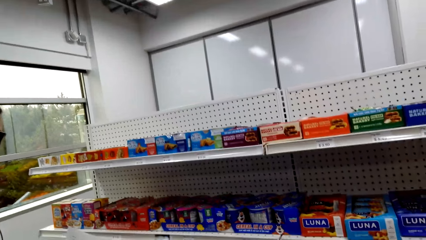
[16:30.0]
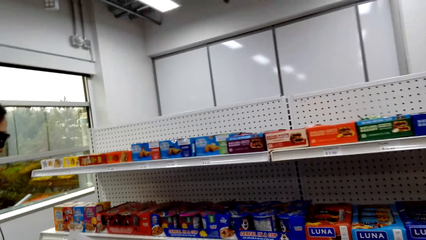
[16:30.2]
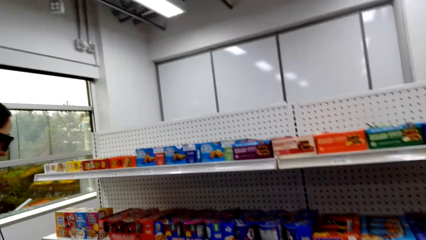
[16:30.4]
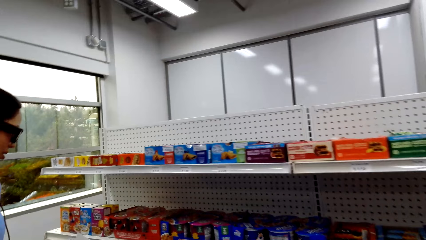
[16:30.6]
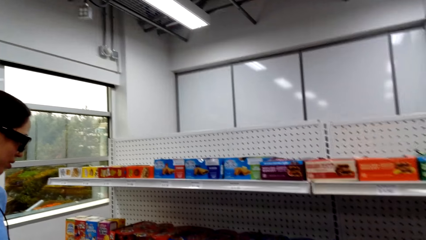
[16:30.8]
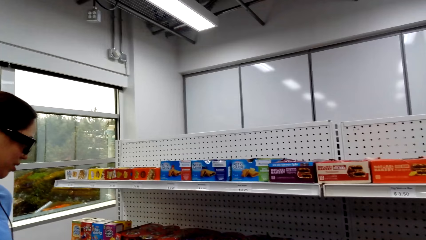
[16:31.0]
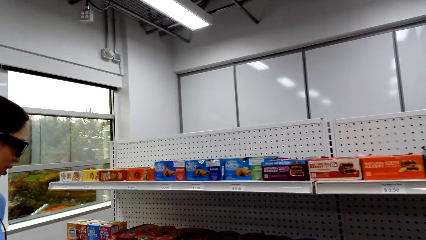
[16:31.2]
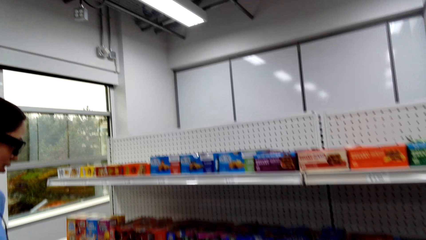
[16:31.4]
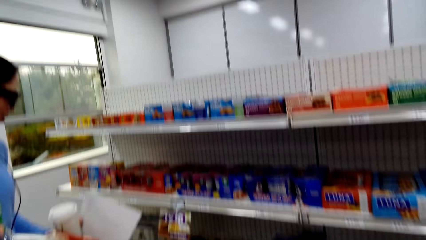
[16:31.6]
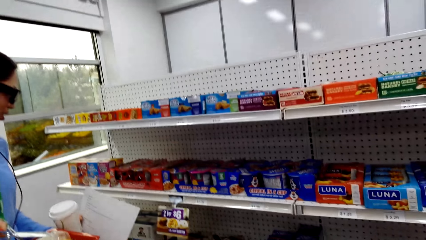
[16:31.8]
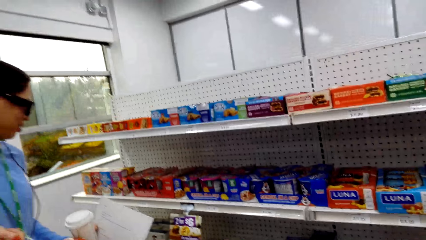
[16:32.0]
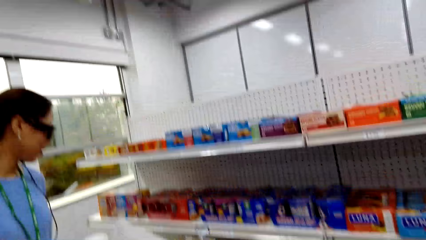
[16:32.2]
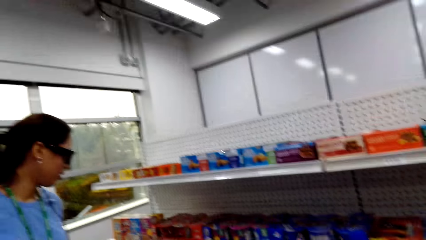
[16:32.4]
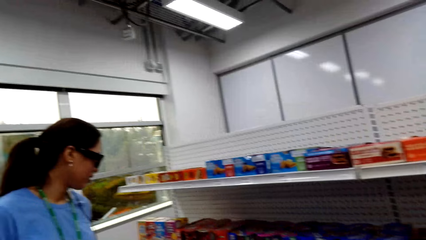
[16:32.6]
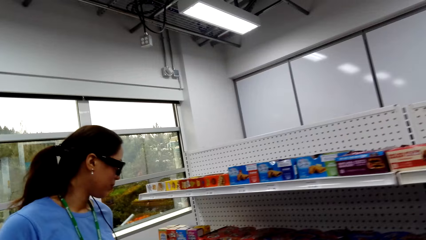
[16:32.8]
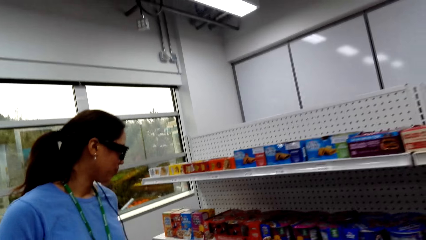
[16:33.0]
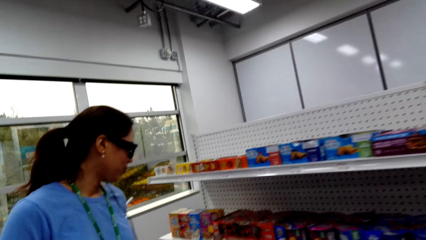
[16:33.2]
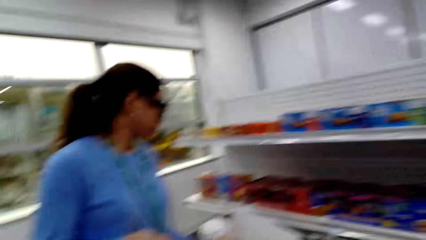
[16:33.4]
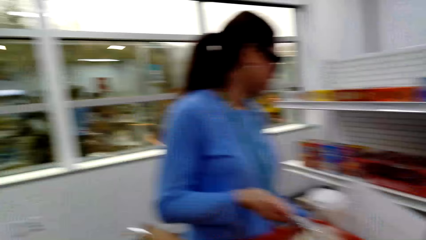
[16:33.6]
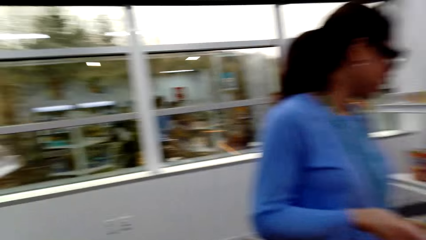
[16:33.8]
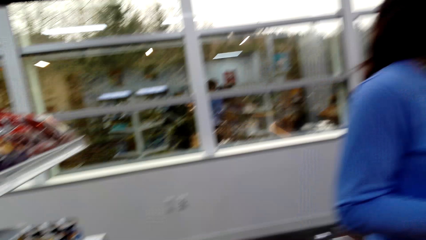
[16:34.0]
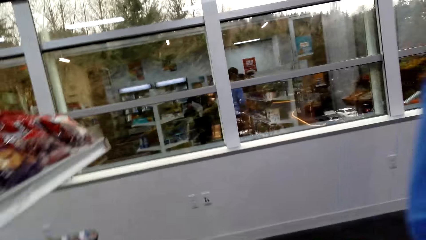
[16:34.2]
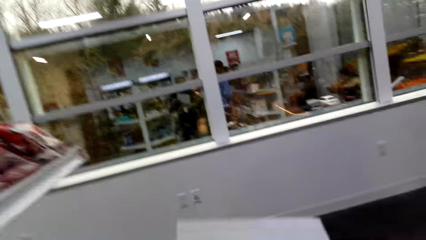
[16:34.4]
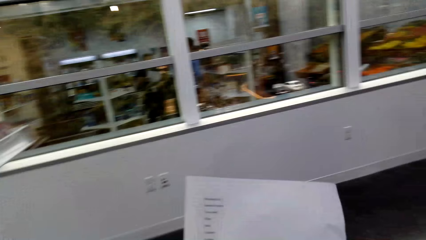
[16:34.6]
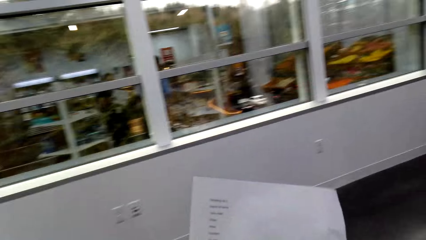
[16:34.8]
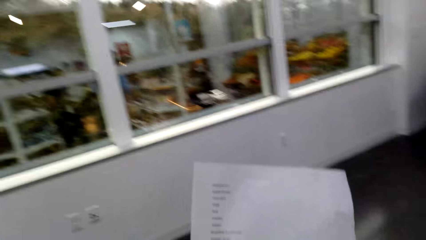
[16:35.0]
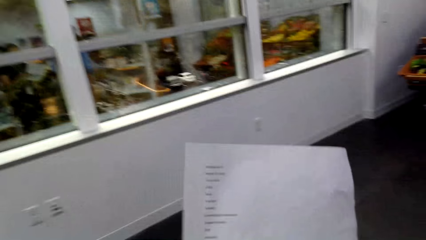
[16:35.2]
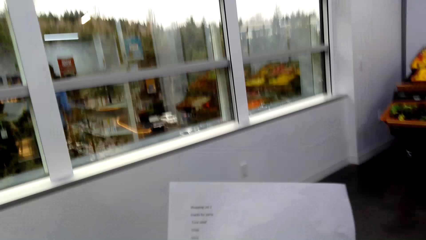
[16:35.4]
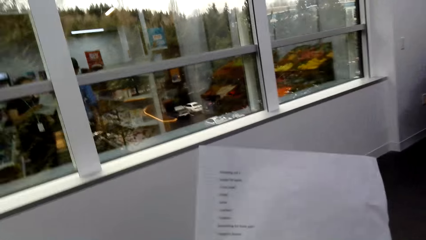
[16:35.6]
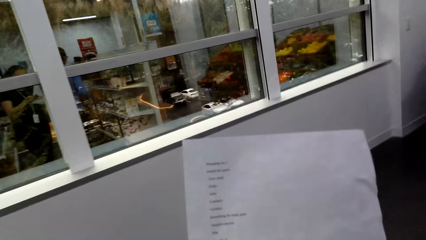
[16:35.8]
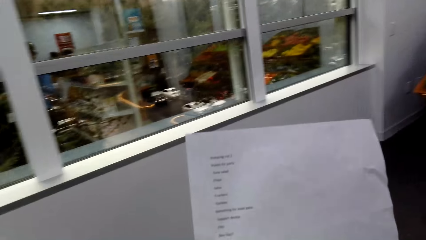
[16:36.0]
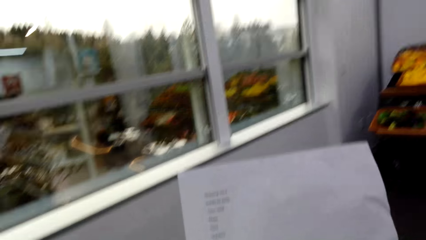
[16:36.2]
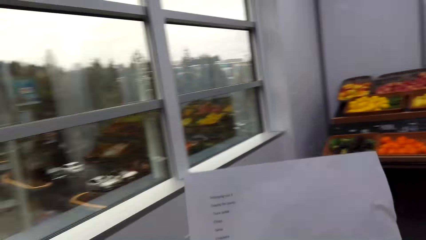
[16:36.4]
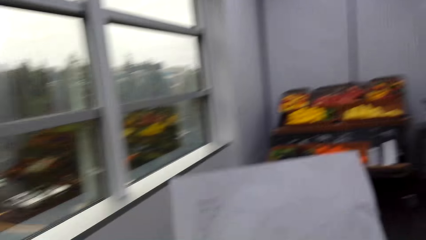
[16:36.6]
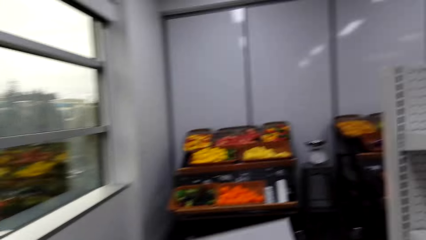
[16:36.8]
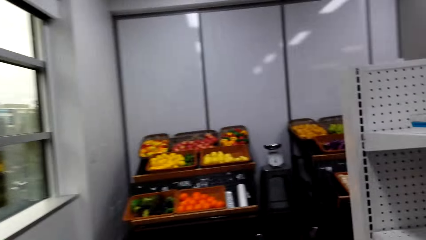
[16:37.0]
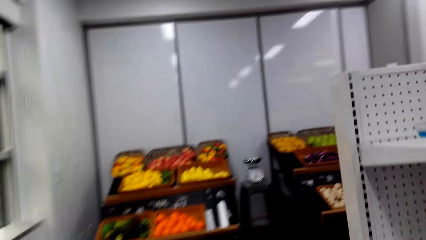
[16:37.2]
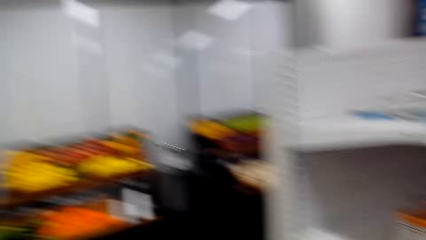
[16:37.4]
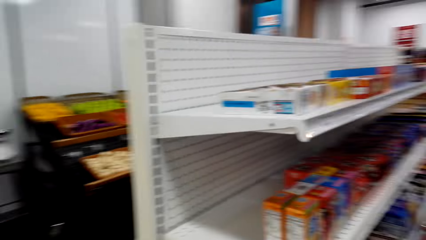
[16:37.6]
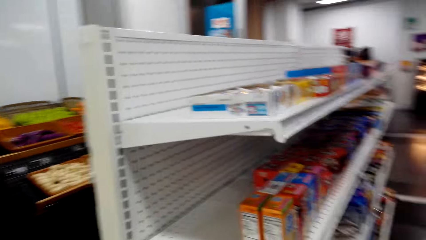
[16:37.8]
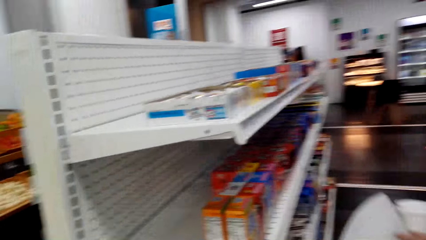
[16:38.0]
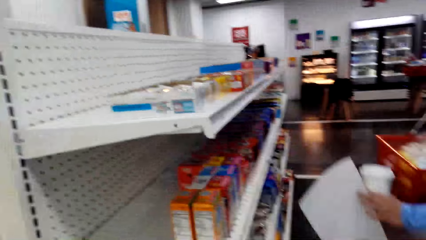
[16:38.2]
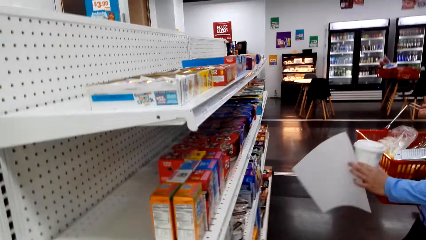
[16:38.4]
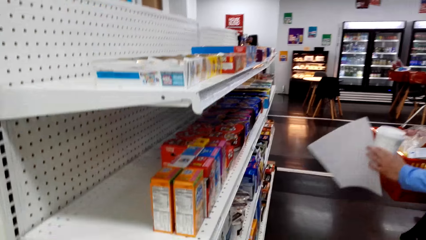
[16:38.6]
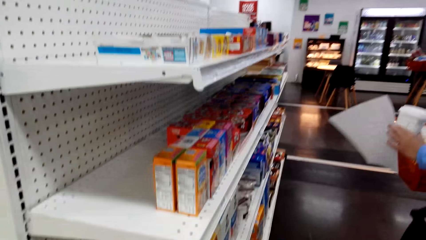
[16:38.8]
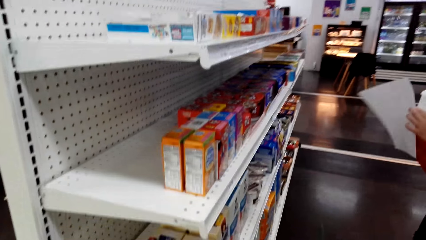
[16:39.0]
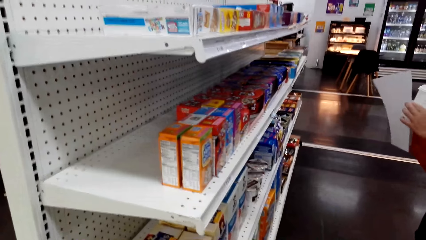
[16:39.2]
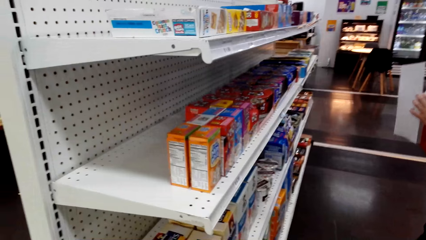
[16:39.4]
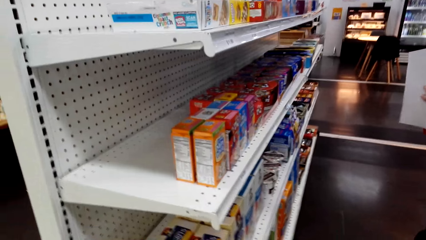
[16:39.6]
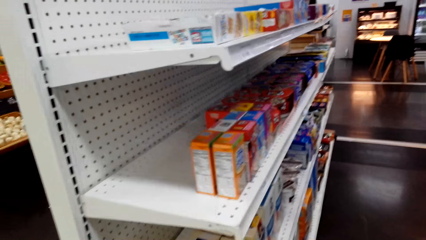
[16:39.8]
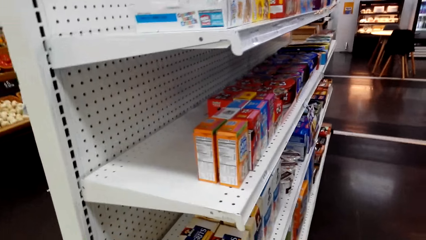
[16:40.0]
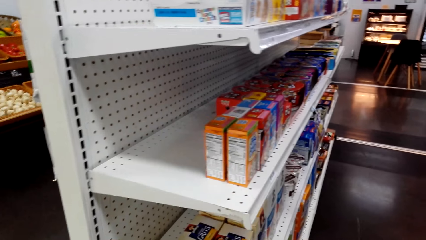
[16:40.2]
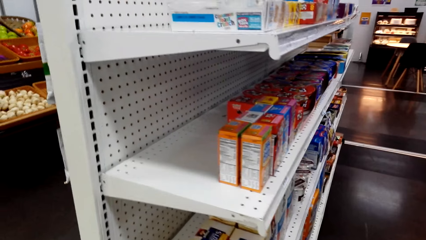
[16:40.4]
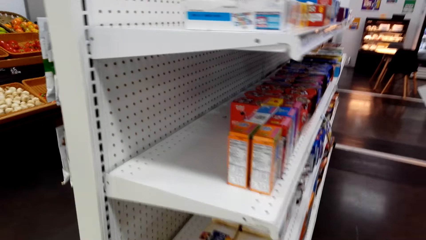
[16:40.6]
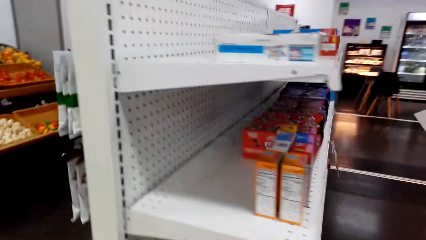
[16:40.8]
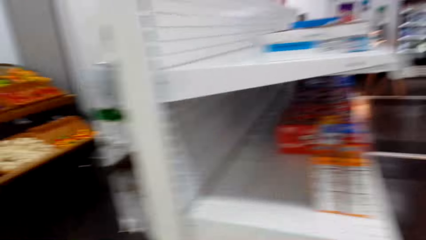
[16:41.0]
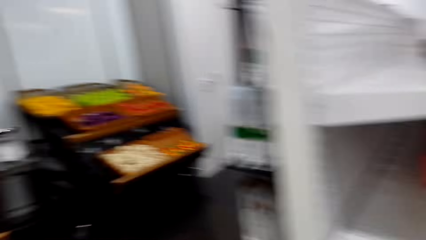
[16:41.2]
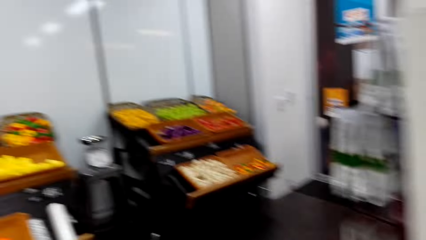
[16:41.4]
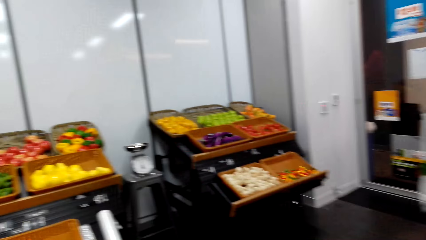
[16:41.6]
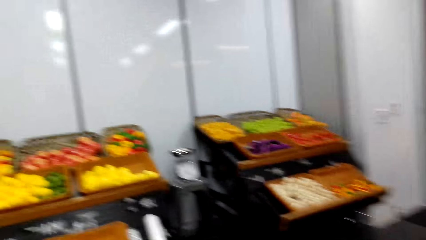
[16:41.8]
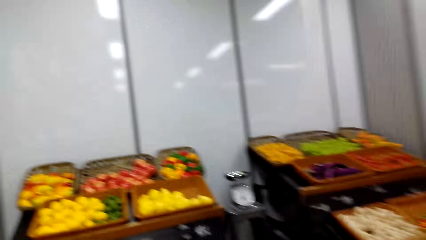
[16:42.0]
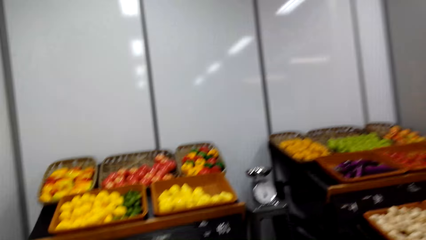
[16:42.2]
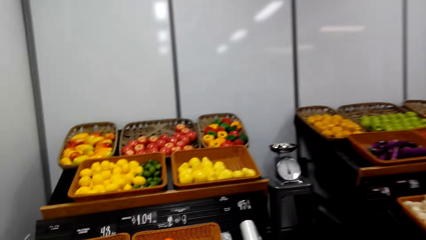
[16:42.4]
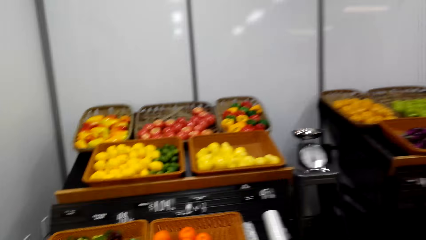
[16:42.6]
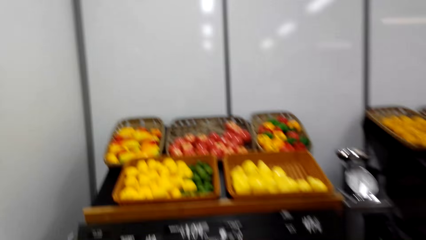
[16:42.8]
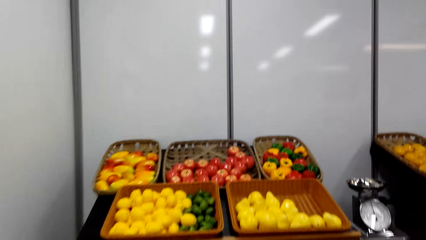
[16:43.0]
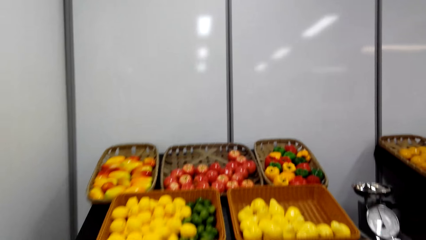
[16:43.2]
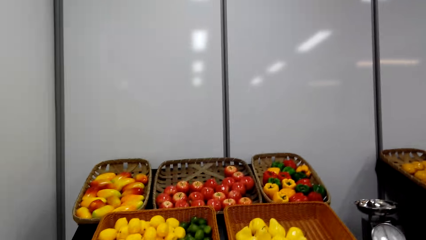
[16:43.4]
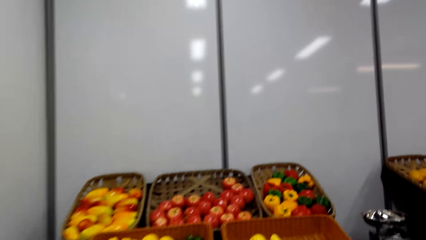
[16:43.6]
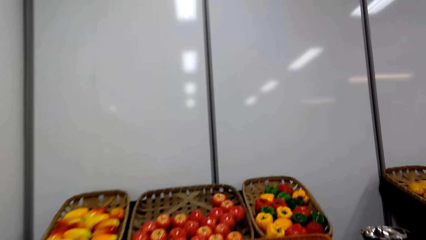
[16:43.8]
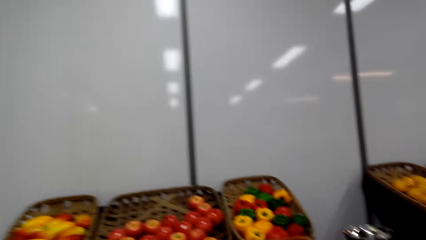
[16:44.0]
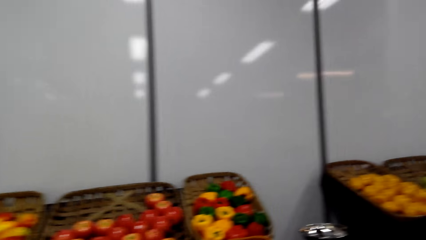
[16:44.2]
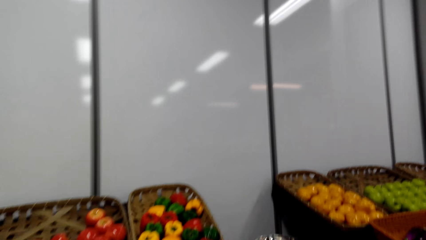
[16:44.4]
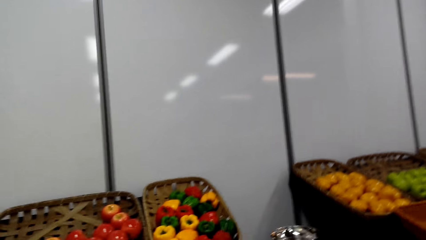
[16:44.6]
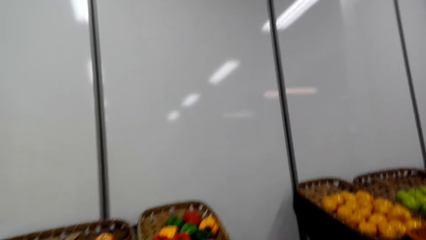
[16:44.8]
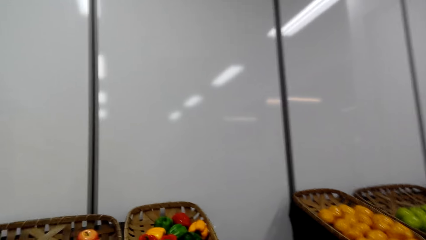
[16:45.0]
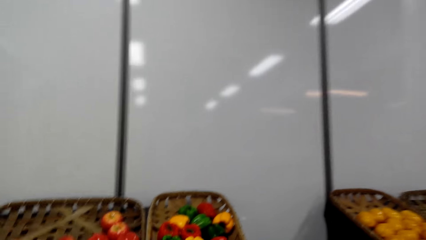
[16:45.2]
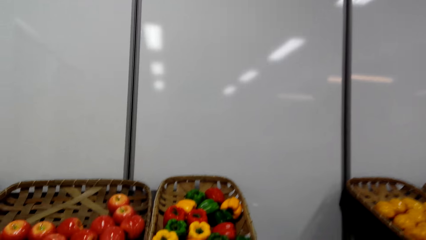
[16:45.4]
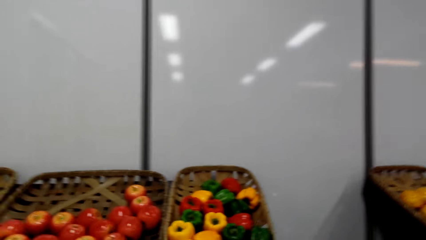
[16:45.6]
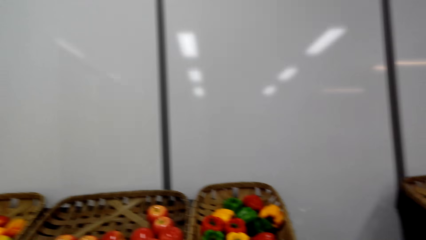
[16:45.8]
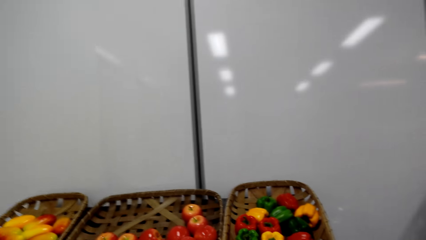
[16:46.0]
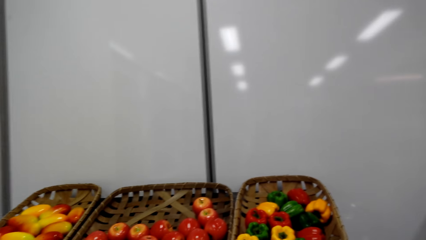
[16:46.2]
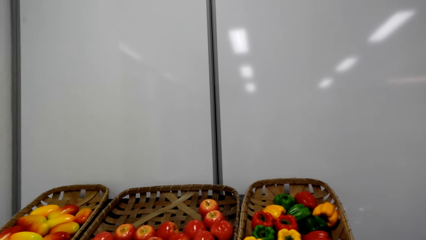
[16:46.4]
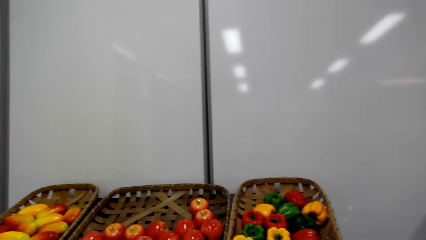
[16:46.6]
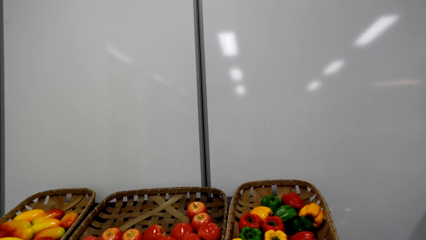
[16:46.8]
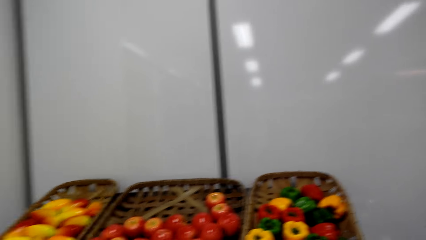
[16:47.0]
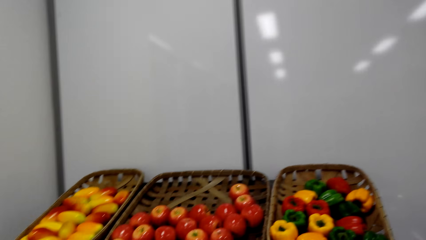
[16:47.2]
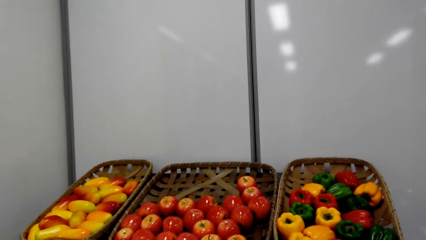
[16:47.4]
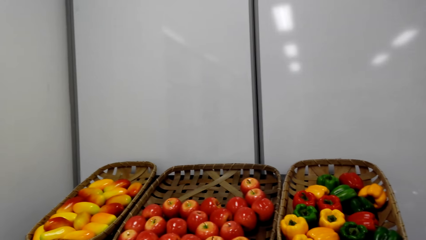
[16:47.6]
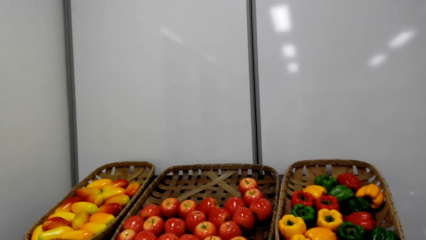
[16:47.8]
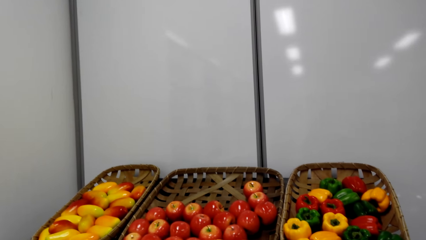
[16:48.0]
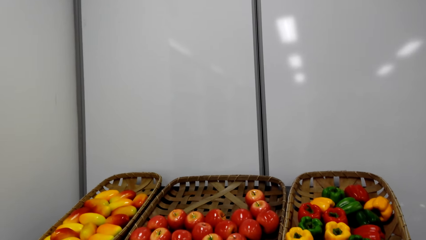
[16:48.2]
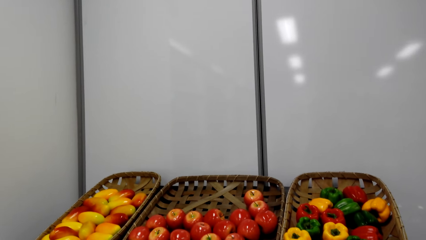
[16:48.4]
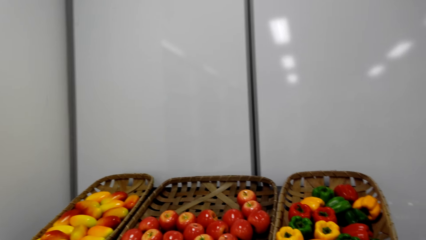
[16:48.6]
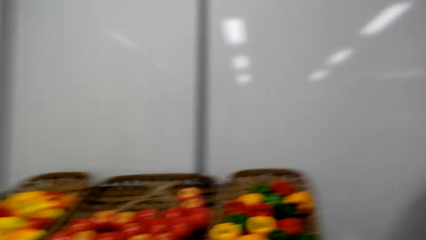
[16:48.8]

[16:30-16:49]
The camera wearer and a woman walk around the supermarket. The camera wearer looks at the record list. The camera wearer and the woman walk around the supermarket. The camera wearer converses with the woman. The camera wearer and the woman walk around the supermarket.
